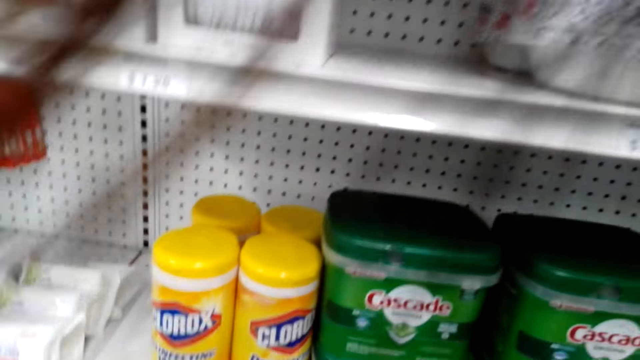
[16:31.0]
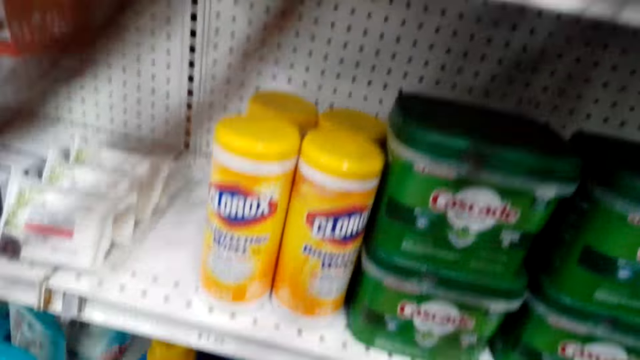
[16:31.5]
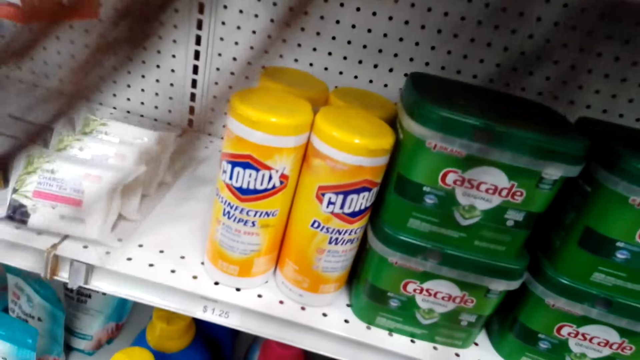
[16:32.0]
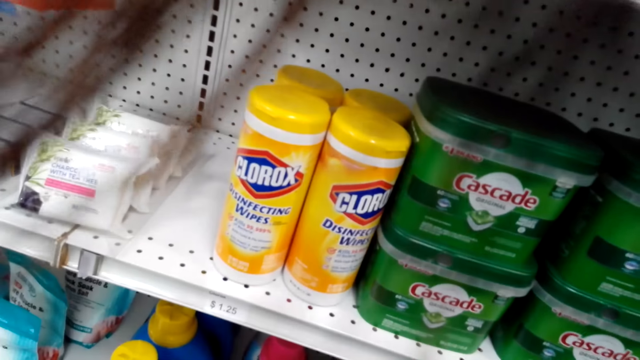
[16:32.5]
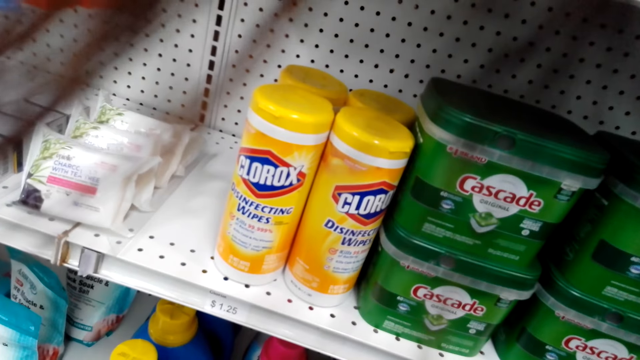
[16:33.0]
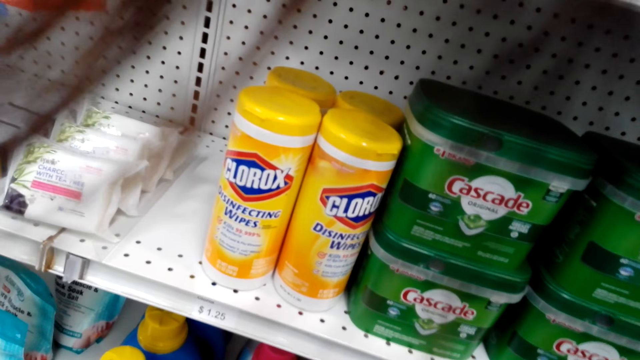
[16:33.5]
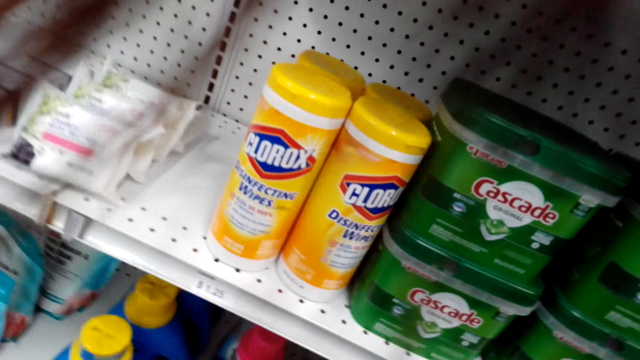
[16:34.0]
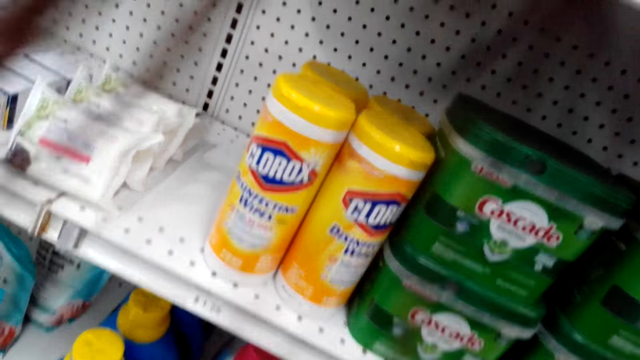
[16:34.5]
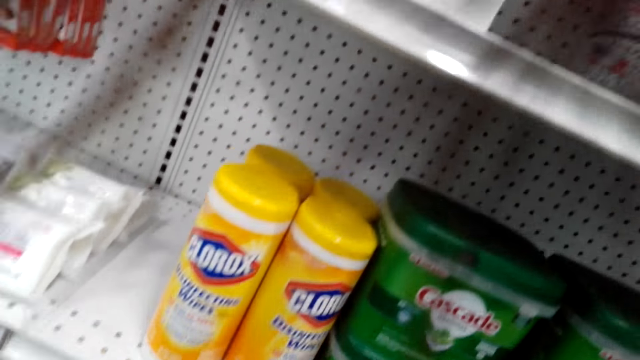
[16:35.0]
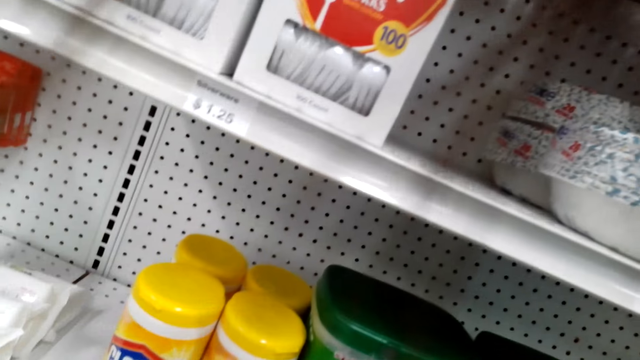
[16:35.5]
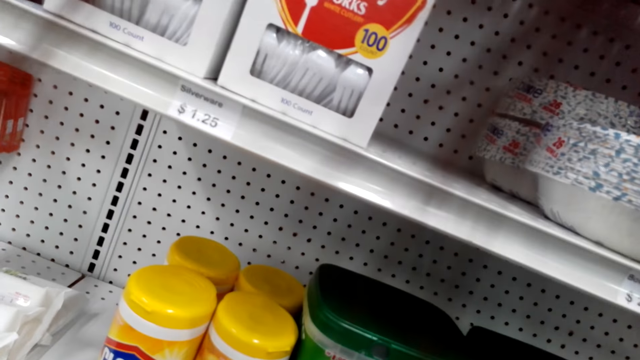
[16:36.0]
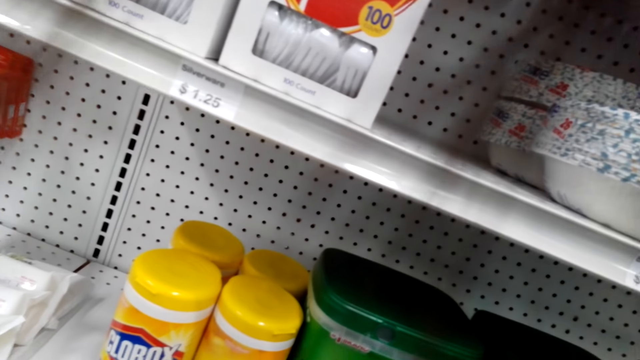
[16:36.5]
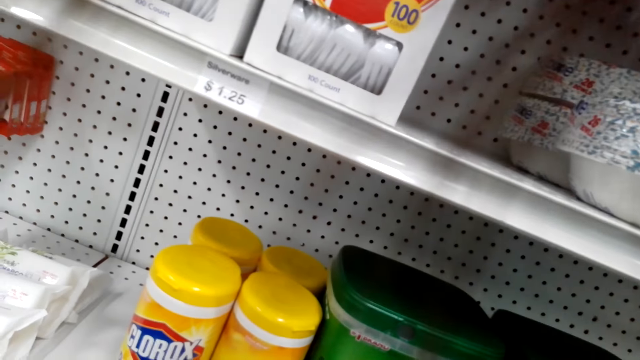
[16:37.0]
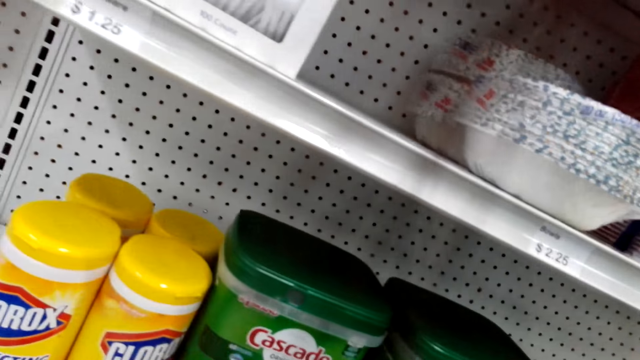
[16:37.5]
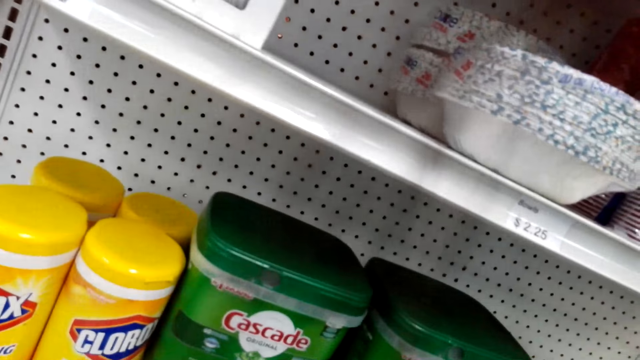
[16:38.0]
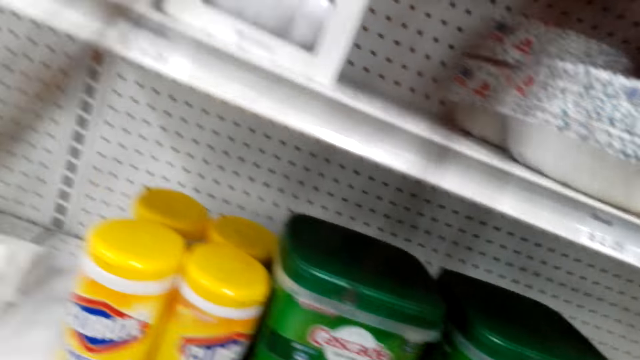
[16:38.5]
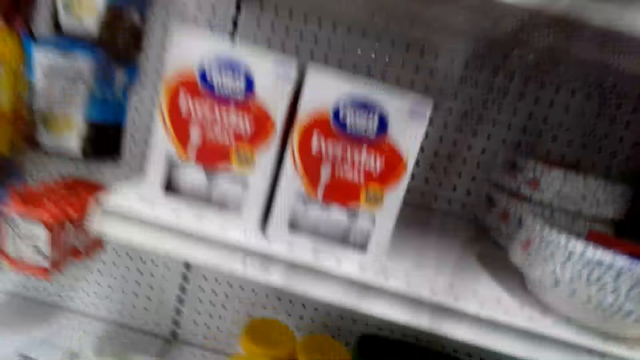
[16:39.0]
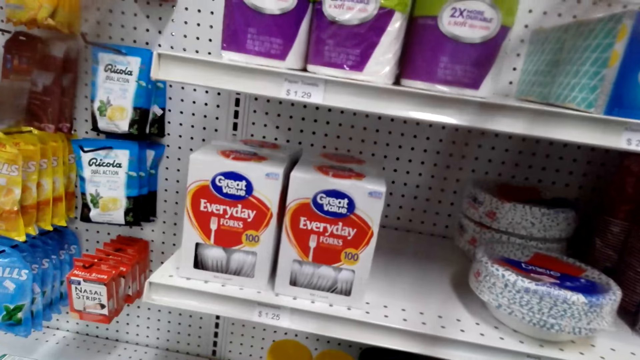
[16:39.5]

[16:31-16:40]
The camera wearer moves closer to the packets. They examine the packets.

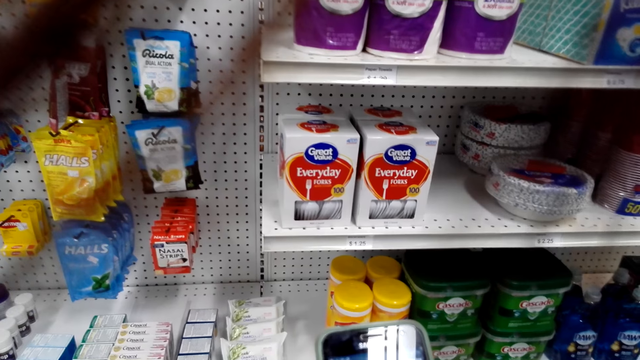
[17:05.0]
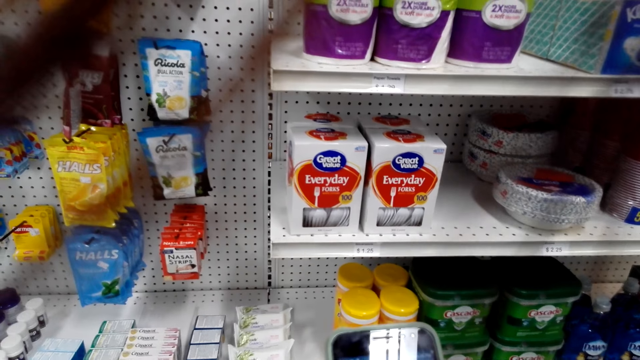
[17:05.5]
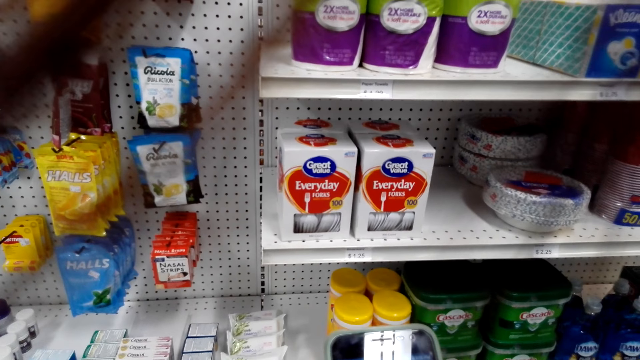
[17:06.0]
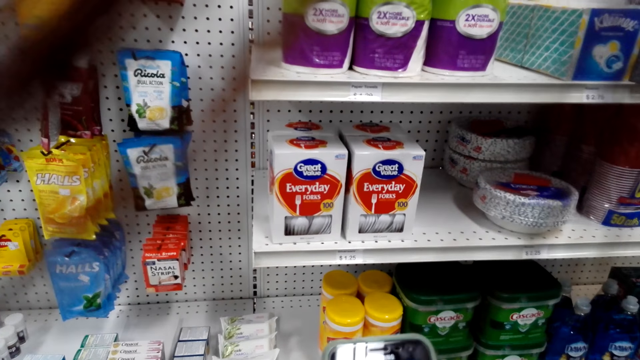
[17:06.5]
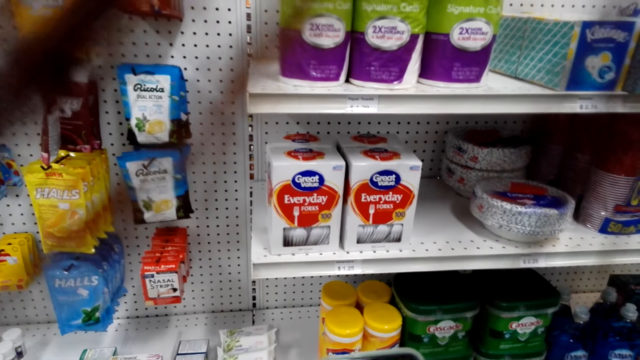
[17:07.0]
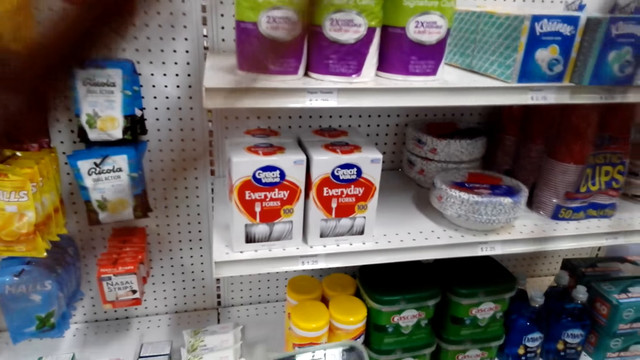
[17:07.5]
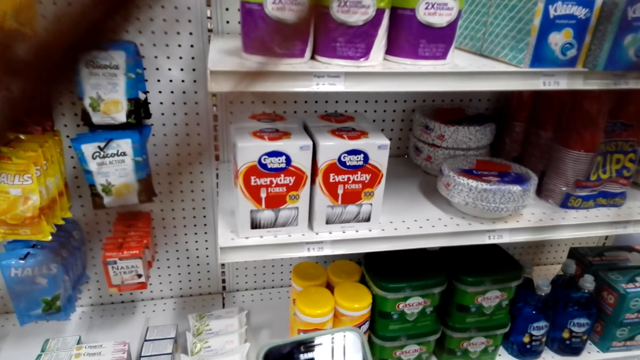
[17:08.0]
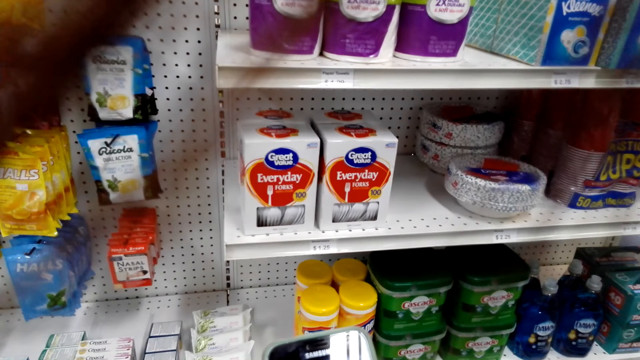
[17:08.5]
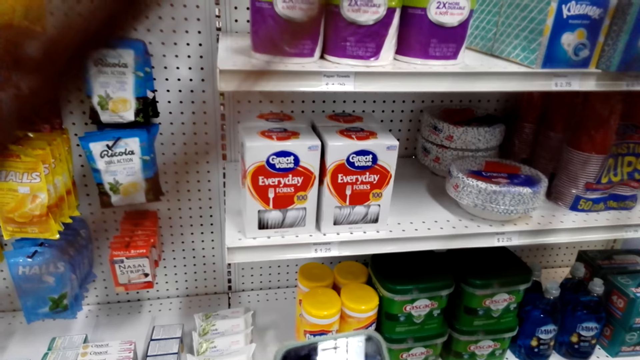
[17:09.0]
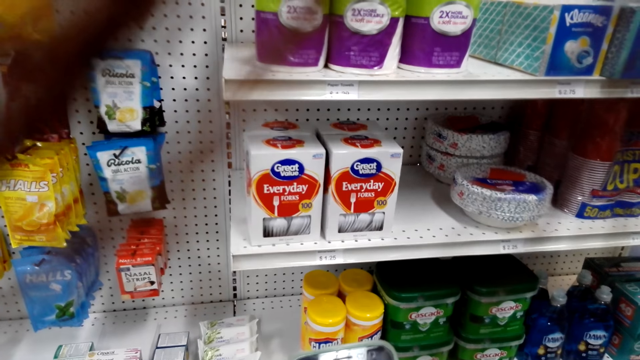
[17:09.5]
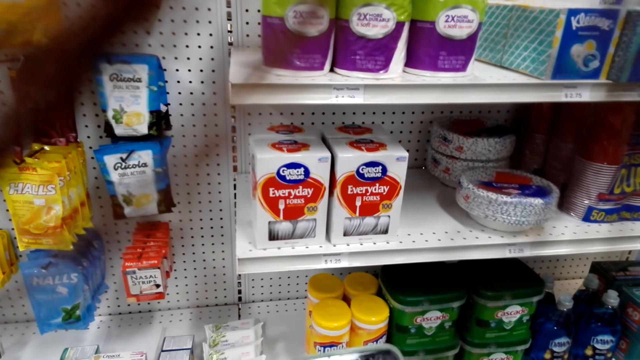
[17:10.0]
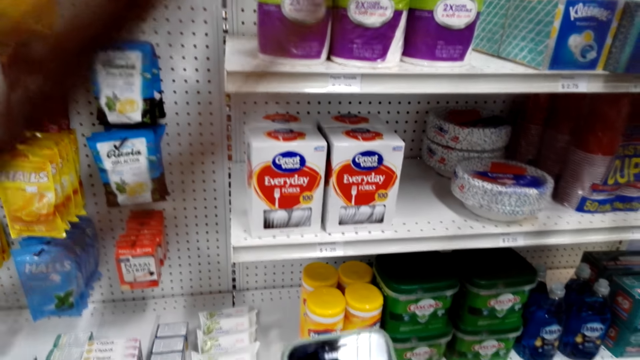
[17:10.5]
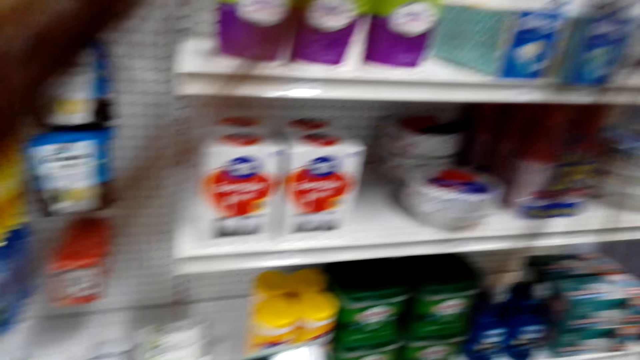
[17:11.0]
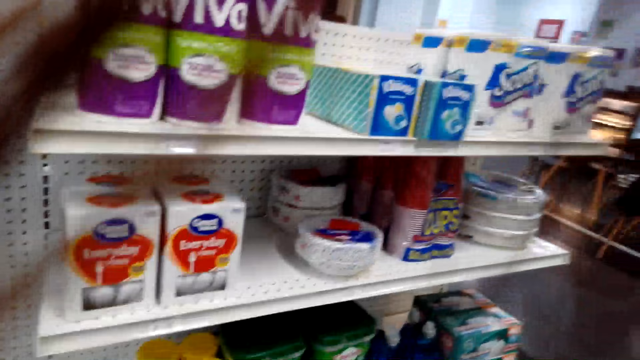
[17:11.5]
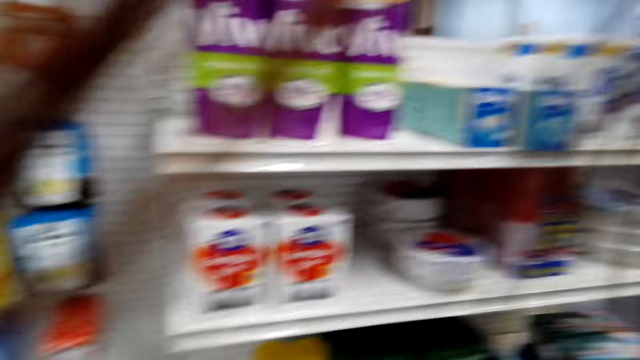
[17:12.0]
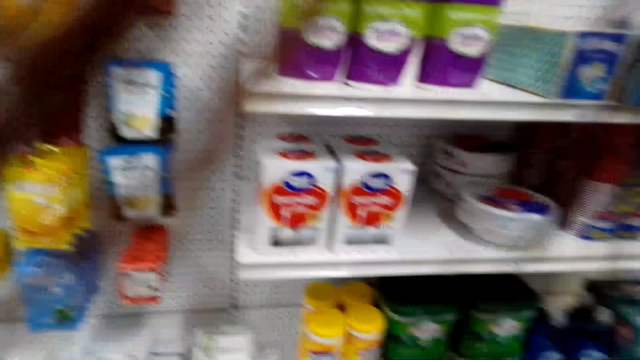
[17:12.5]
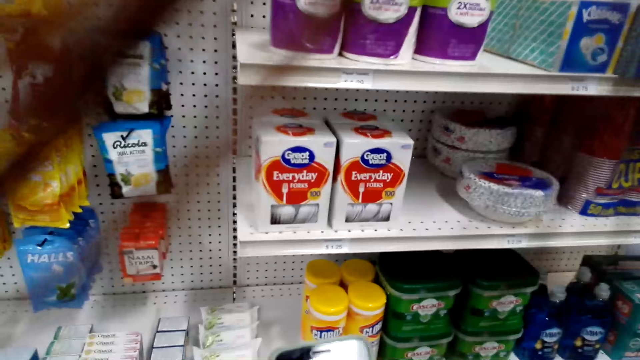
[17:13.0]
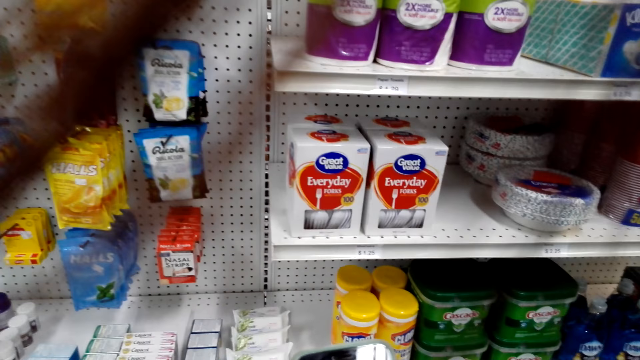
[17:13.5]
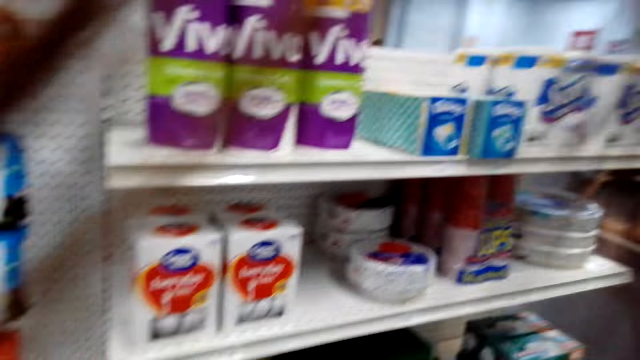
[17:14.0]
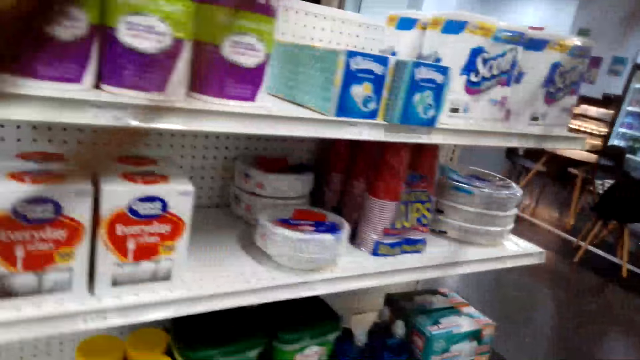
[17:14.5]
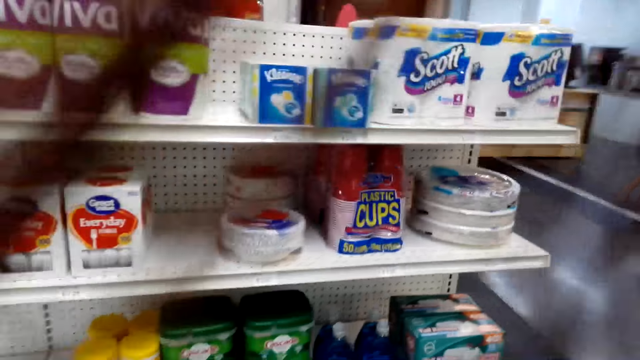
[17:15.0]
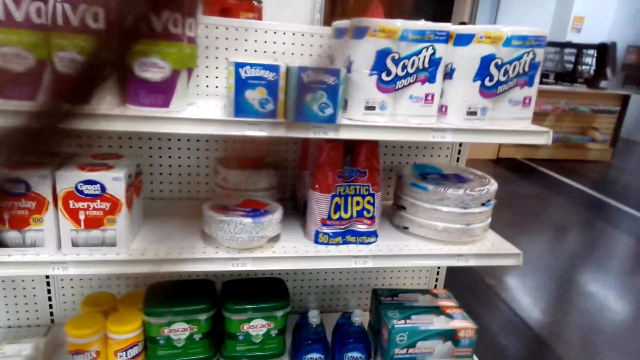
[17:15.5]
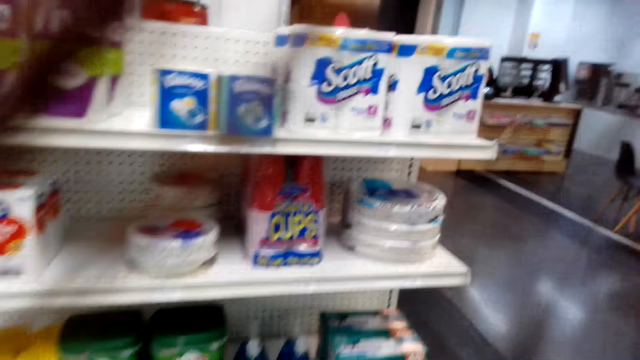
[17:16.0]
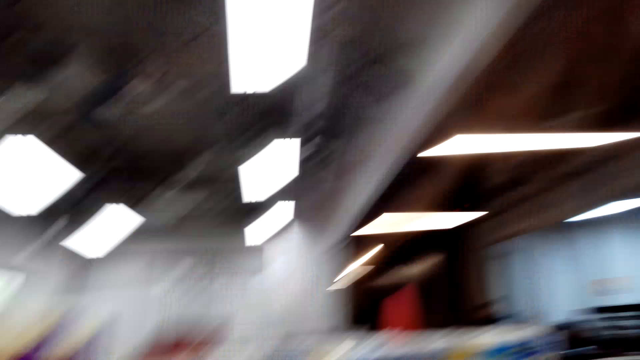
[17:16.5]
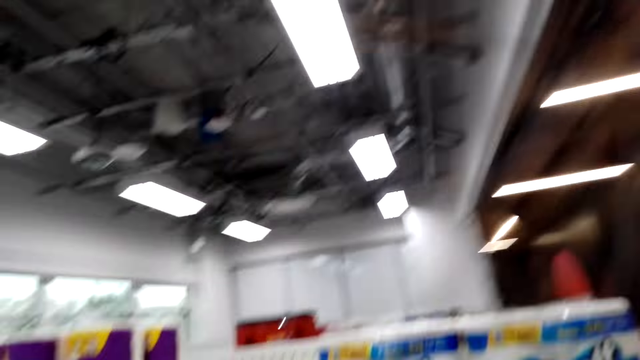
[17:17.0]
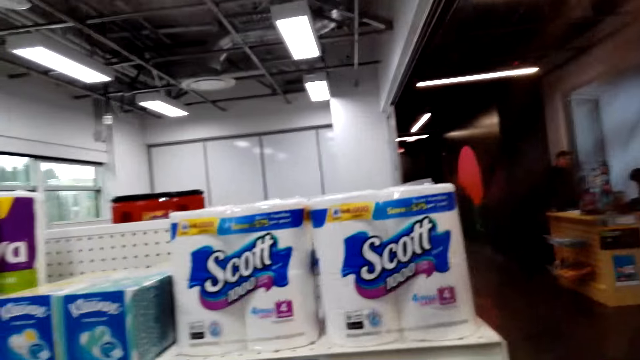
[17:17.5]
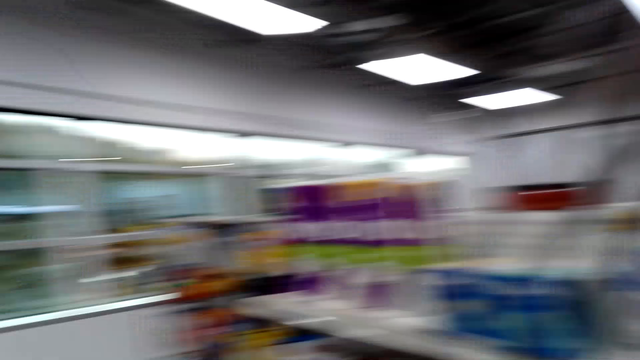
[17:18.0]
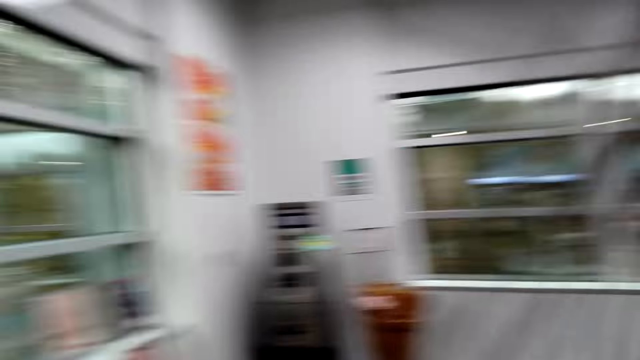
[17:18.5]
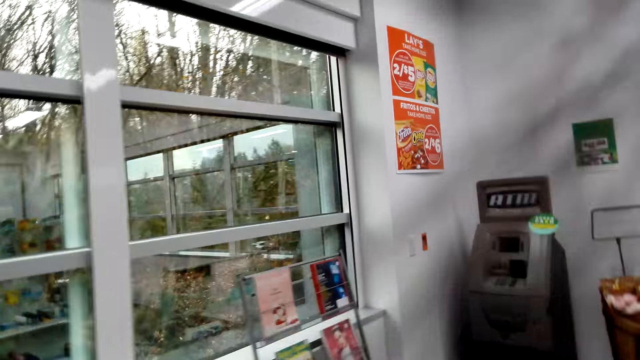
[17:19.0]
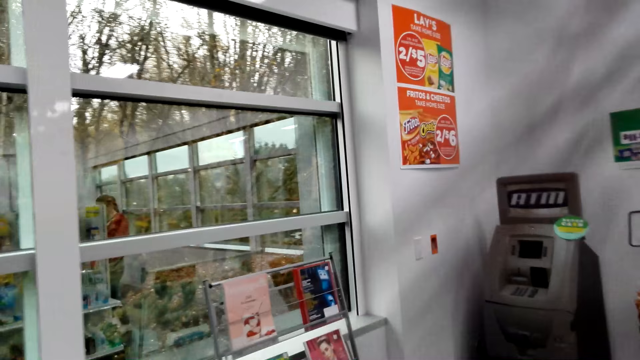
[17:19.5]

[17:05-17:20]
The camera wearer operates the phone. A woman types something on the phone. The woman stops to type something on the phone. Another woman removes the hand from the packet of cascade. The camera wearer looks around the room.
